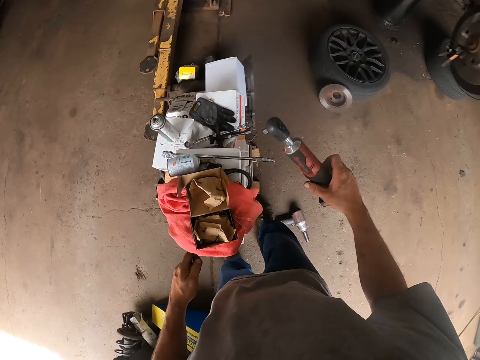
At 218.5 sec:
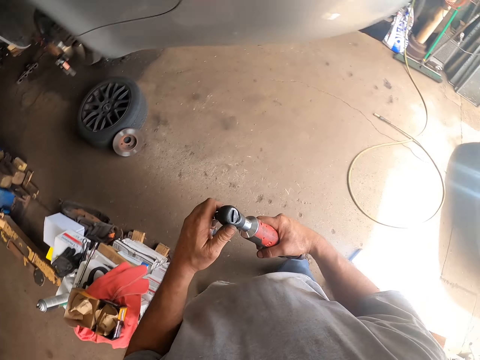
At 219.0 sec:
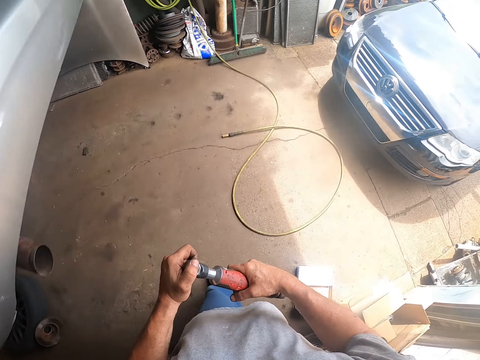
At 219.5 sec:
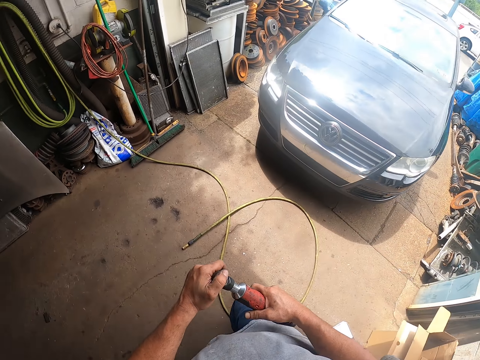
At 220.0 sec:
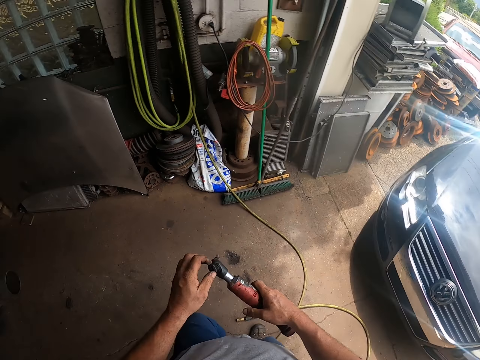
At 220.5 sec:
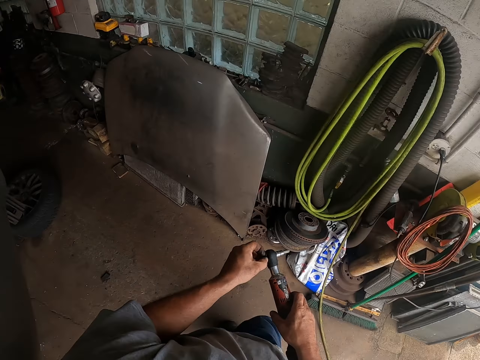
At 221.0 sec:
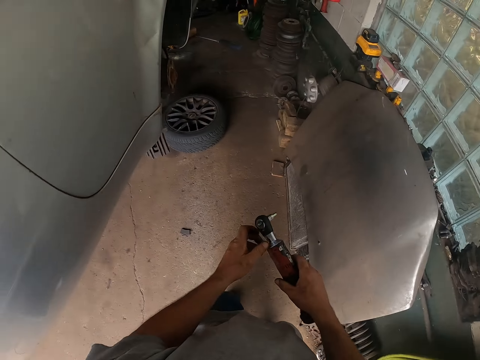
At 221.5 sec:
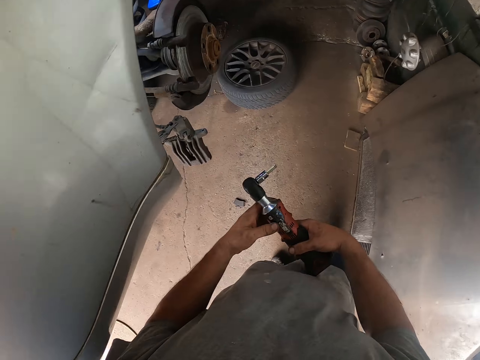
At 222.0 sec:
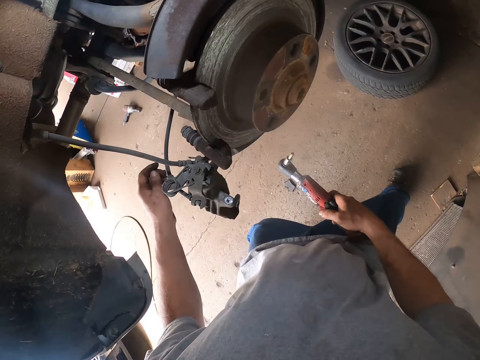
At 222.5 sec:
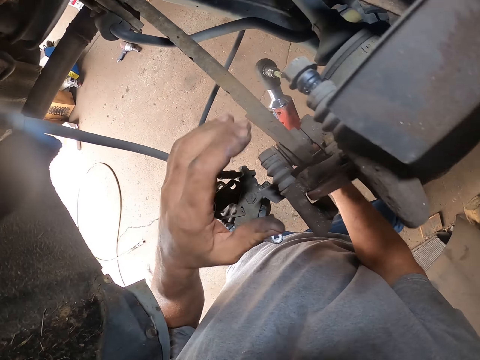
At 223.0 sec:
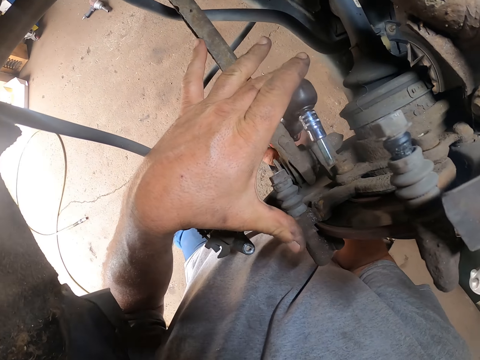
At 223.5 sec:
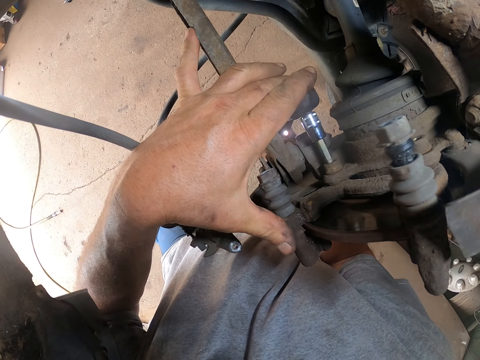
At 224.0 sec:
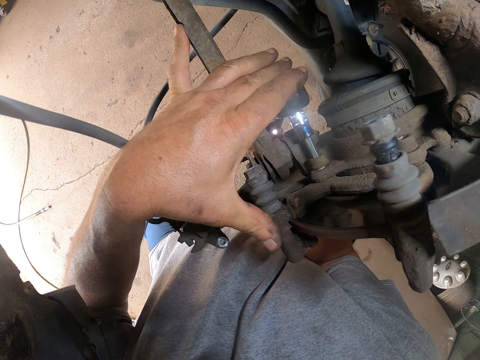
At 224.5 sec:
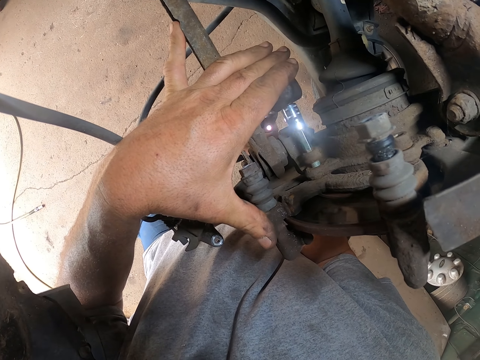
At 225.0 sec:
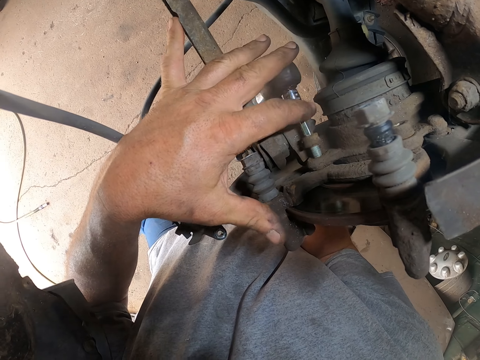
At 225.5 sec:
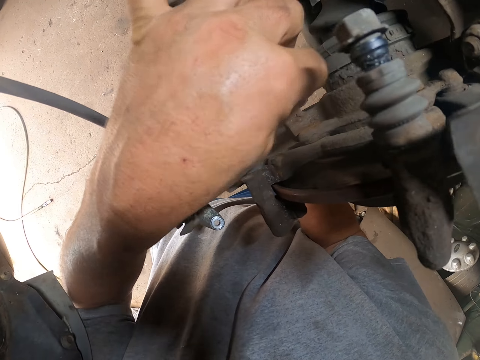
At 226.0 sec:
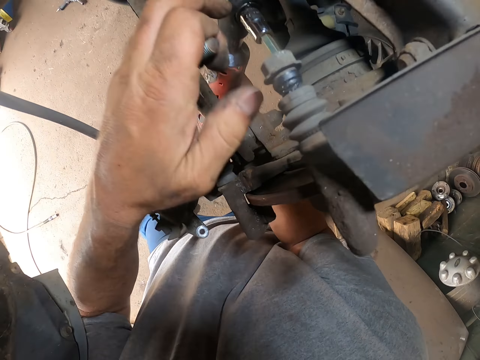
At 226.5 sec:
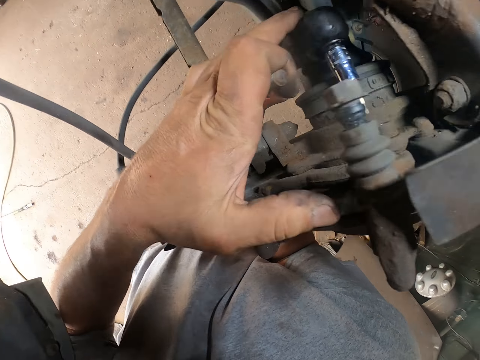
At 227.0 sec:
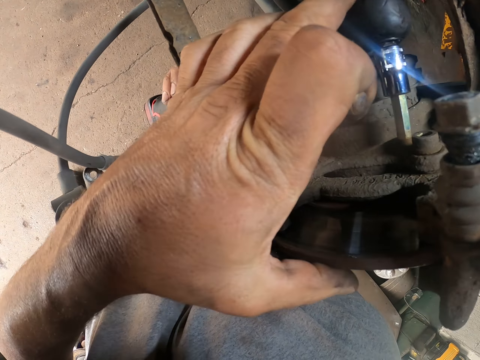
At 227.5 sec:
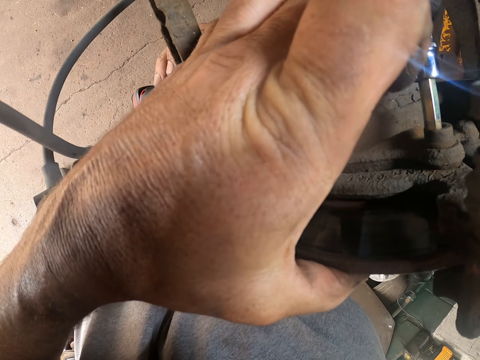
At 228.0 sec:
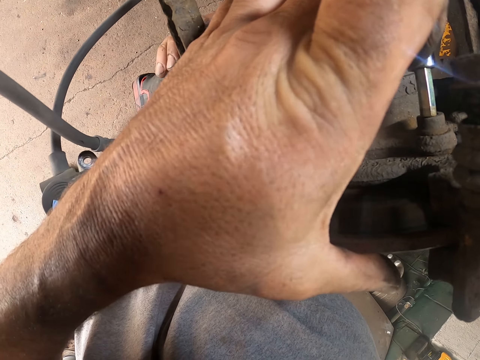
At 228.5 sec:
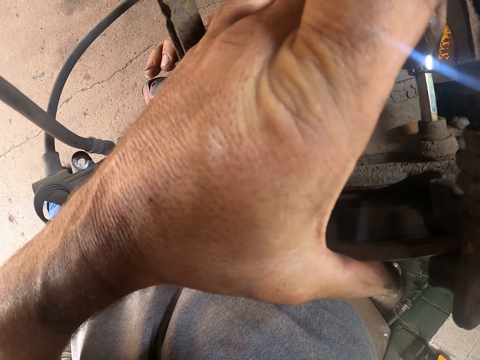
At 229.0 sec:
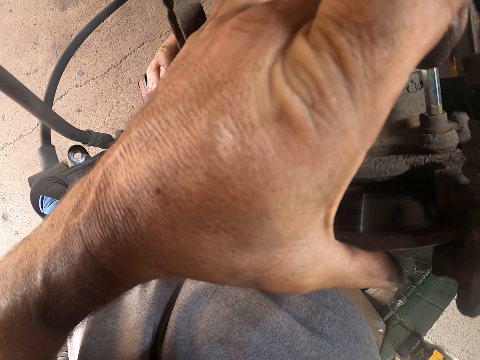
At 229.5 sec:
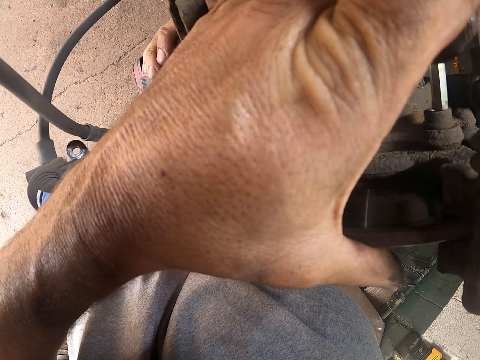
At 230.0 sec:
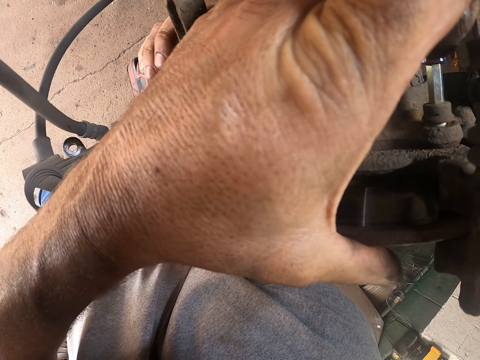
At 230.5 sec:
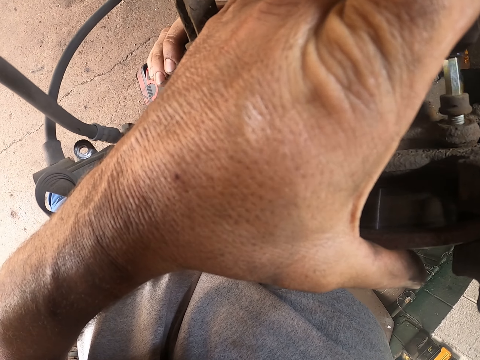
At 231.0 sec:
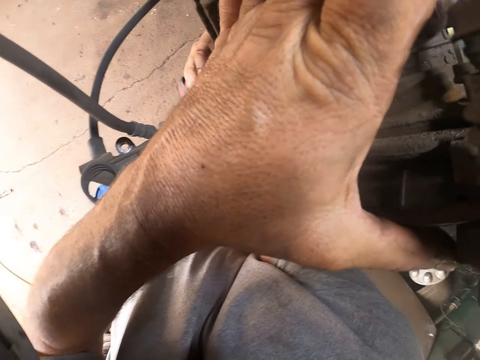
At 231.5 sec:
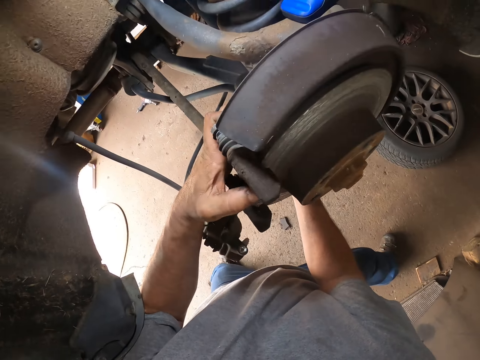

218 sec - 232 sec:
The camera wearer attaches a nut to the torque wrench or ratchet handle. They walk around the garage. They fix the ratchet handle on the car and loosen the car nut with the ratchet handle. They remove screws with the torque wrench. They fix the ratchet handle on the car. They loosen the car nut with the ratchet handle.

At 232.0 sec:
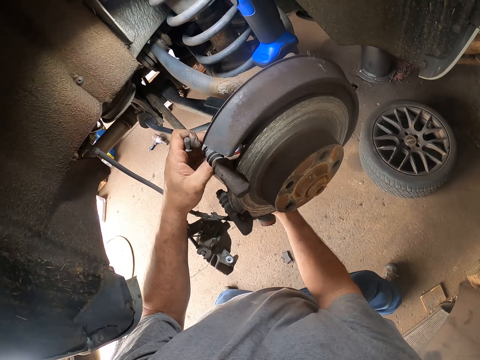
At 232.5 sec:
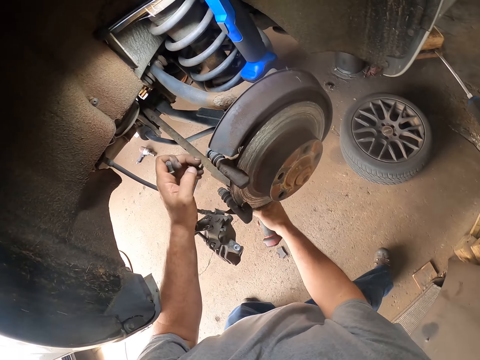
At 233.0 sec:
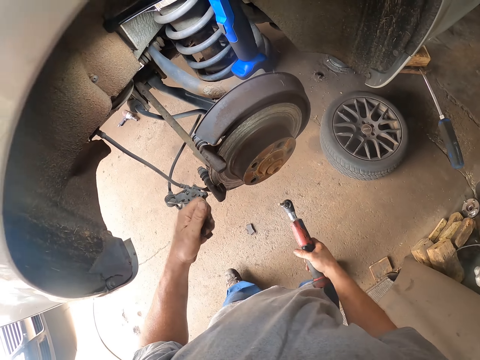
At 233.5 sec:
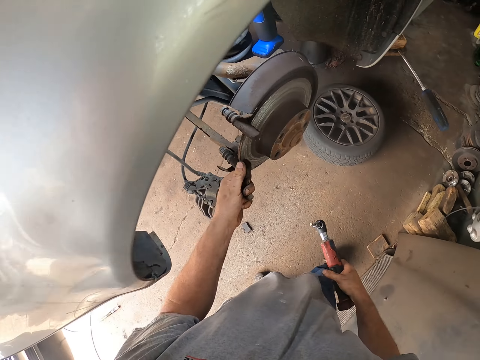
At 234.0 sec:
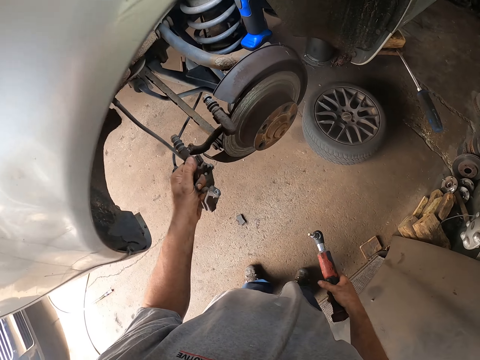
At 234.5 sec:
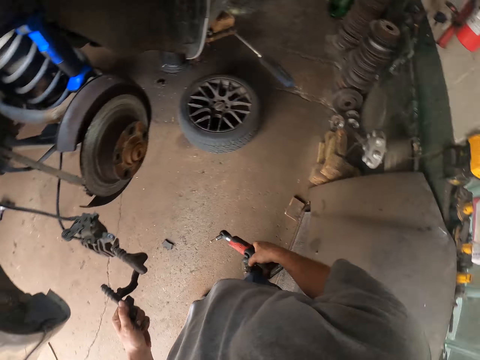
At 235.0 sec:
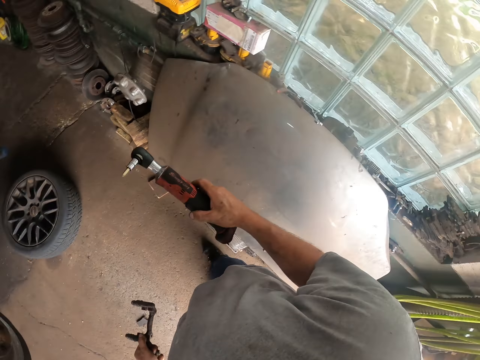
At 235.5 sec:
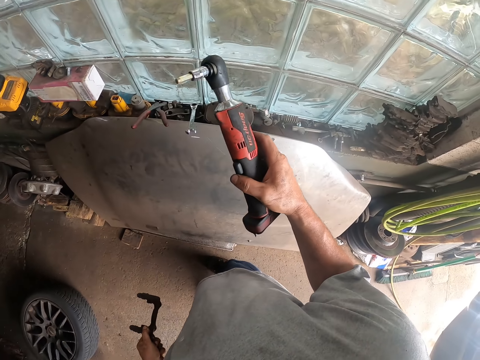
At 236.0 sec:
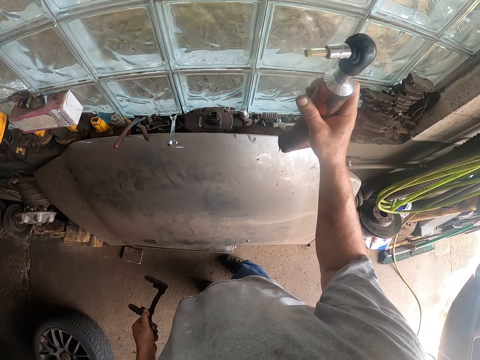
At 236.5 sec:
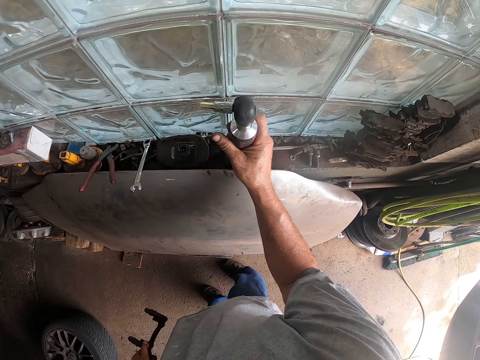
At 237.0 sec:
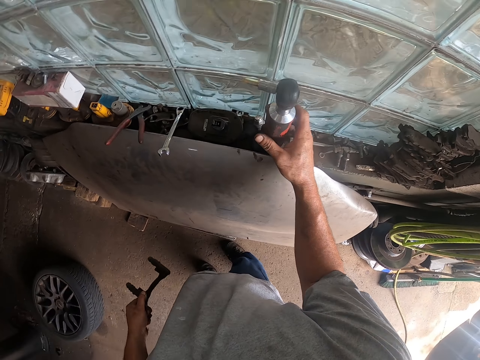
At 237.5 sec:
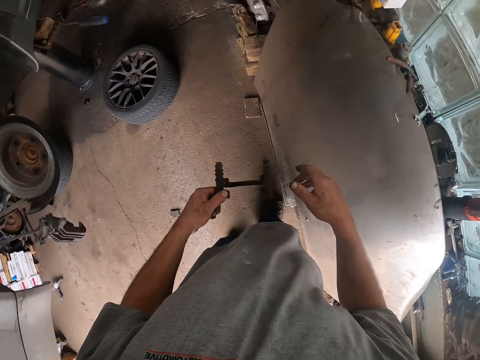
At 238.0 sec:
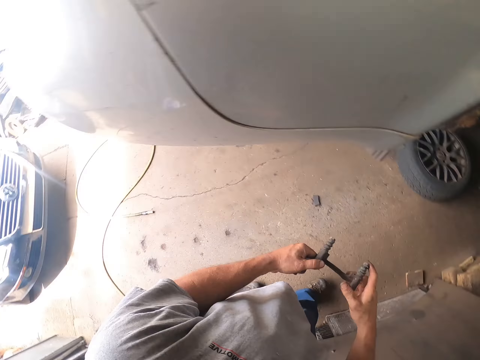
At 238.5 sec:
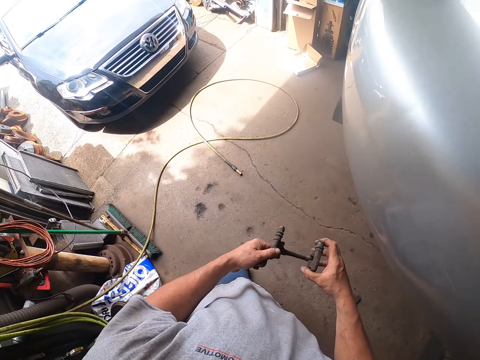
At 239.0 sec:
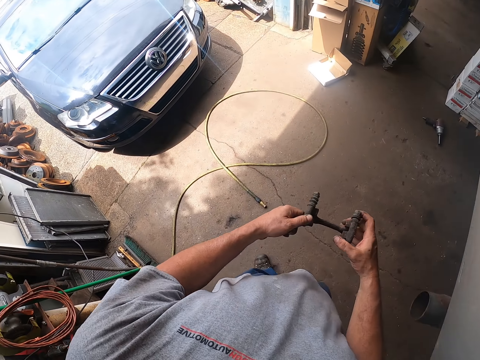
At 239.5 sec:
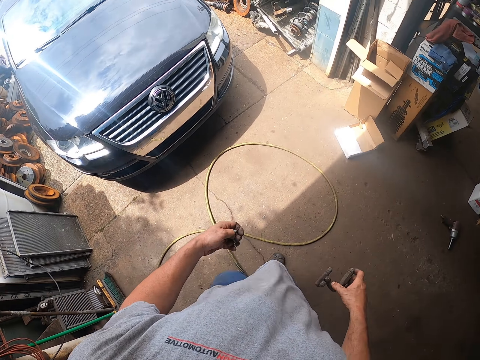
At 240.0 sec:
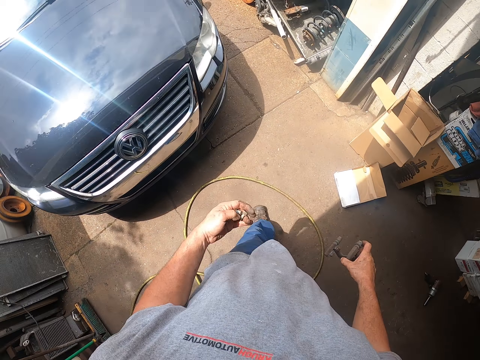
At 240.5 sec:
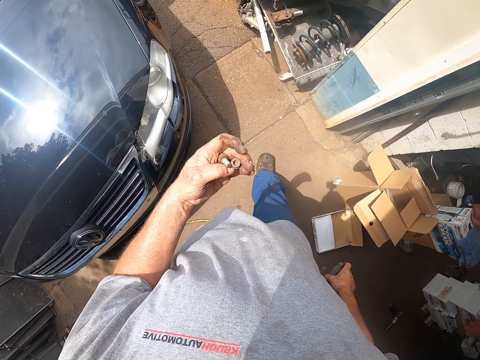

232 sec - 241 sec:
The camera wearer takes a brake cord. They hold the removed part of the car. They remove a part of the car. They put the torque wrench or ratchet handle on the window stool. They walk toward a dustbin.

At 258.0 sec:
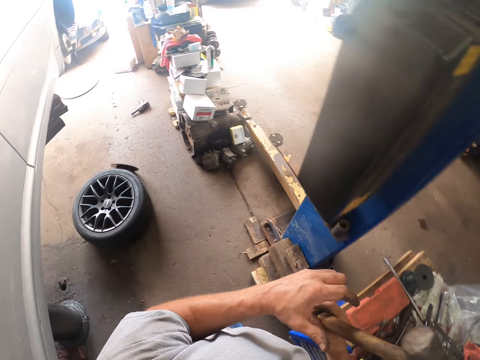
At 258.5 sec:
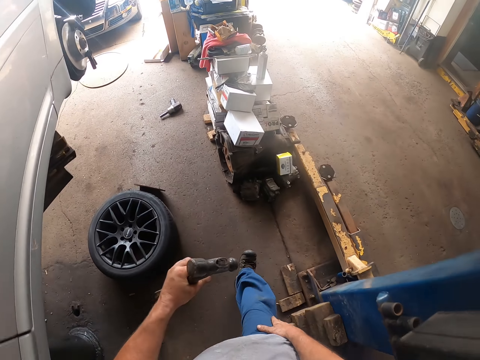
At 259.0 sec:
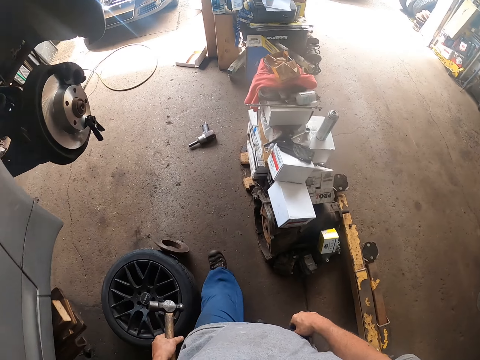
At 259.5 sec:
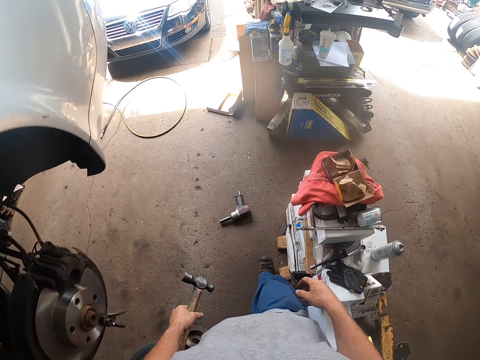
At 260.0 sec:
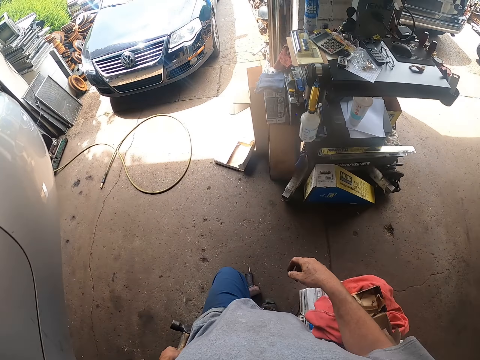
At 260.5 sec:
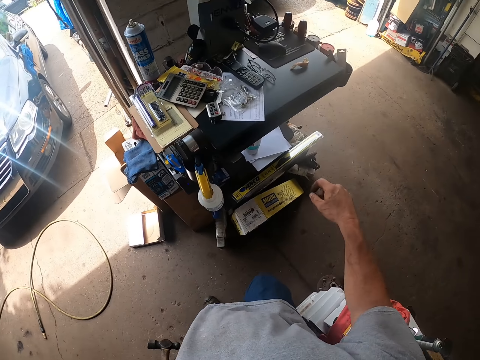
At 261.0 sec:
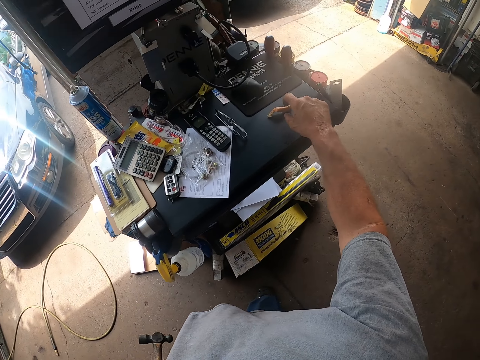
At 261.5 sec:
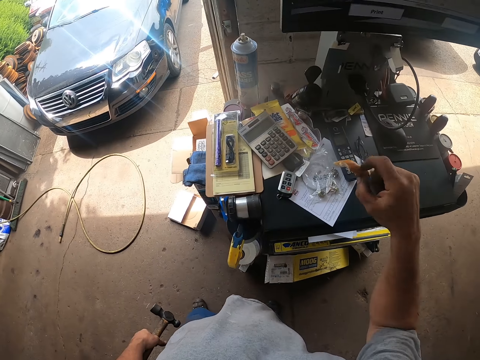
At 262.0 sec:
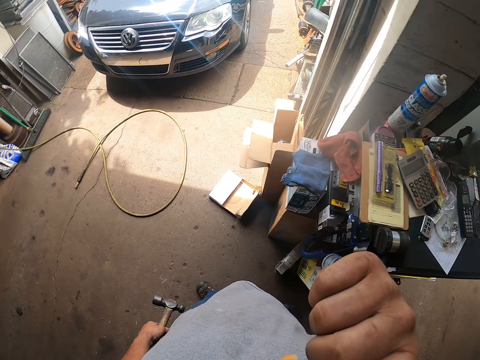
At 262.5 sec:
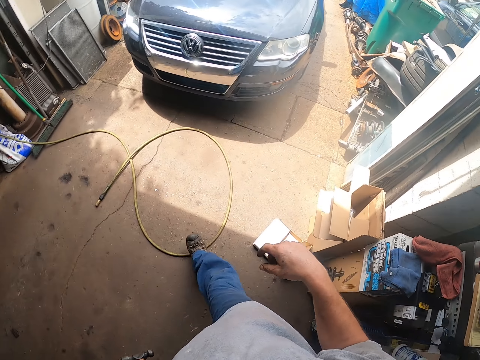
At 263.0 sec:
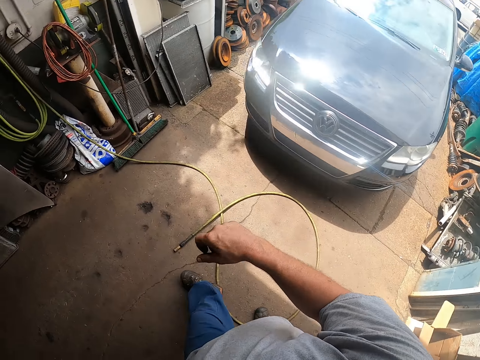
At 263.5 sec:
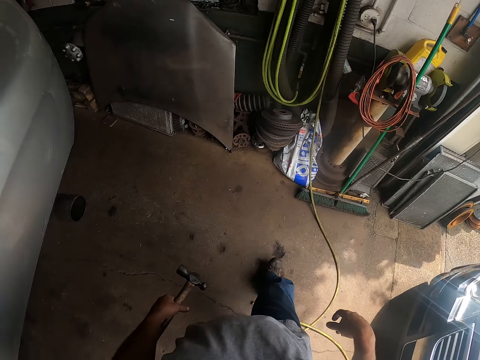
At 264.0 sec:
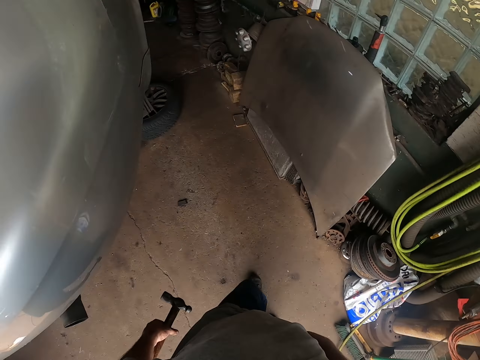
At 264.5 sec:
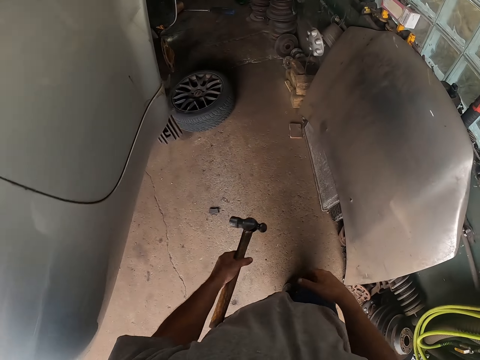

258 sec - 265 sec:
The camera wearer exchanges the hand holding the hammer. They walk around the garage. They take a snack or baked dough on the stand and bite the snack.
